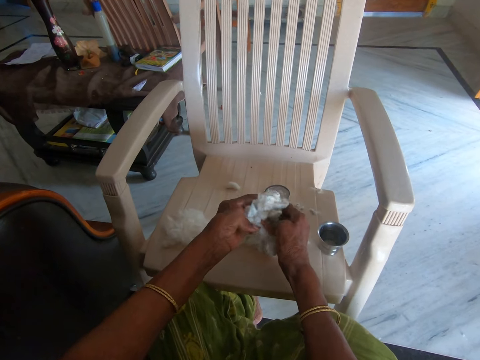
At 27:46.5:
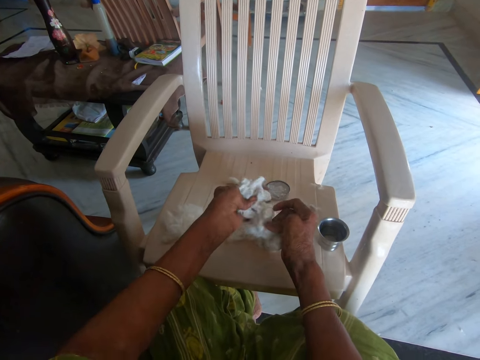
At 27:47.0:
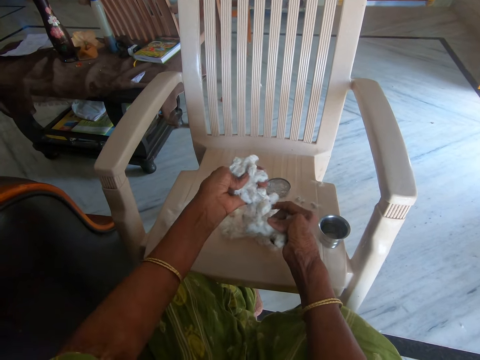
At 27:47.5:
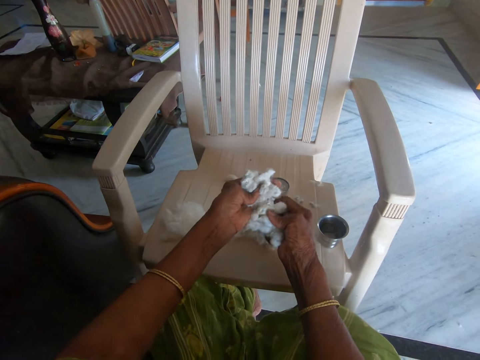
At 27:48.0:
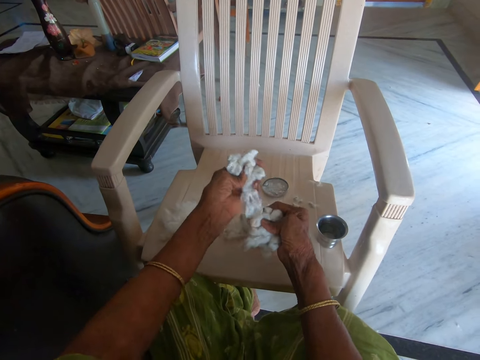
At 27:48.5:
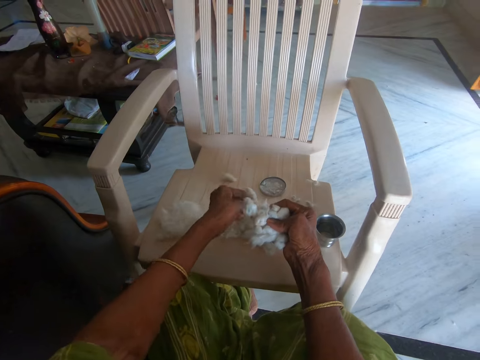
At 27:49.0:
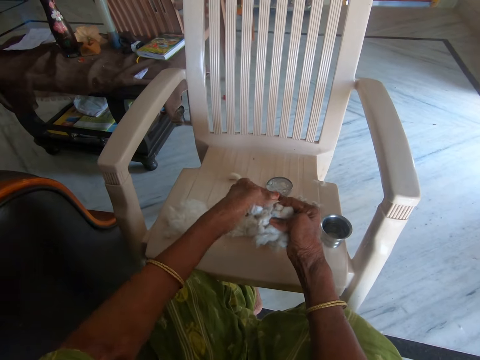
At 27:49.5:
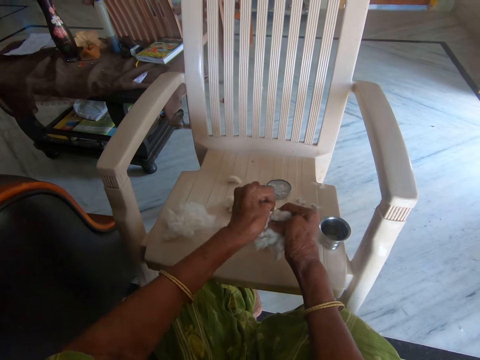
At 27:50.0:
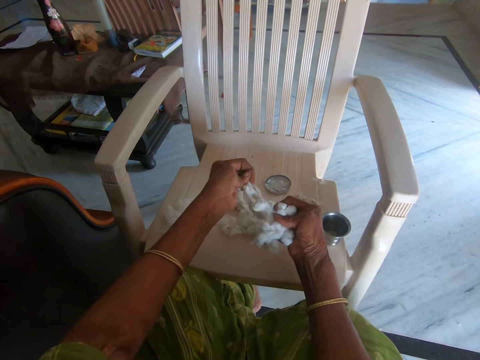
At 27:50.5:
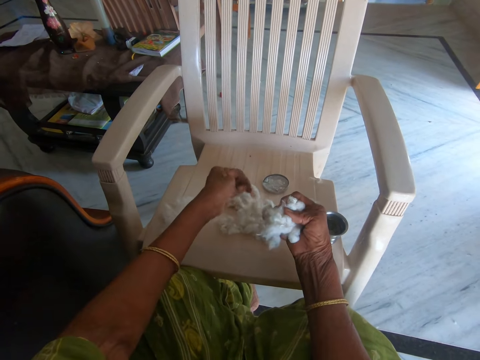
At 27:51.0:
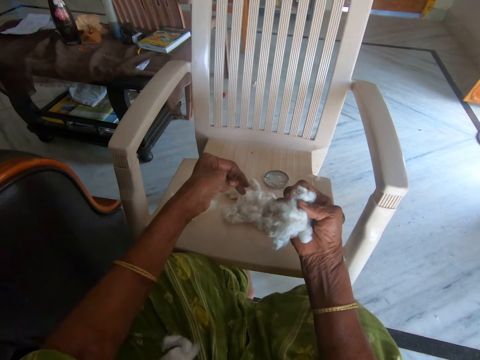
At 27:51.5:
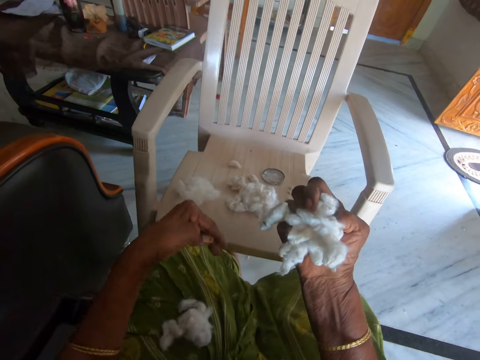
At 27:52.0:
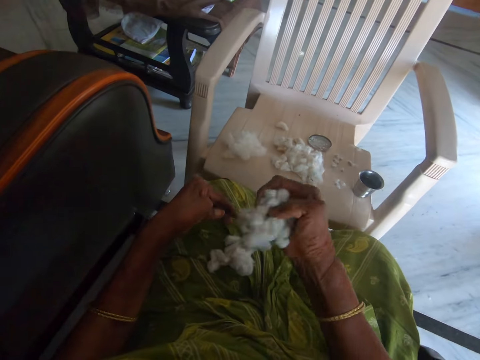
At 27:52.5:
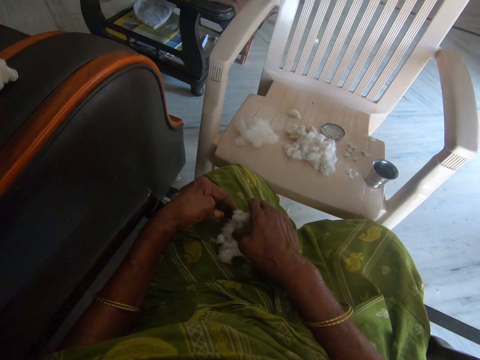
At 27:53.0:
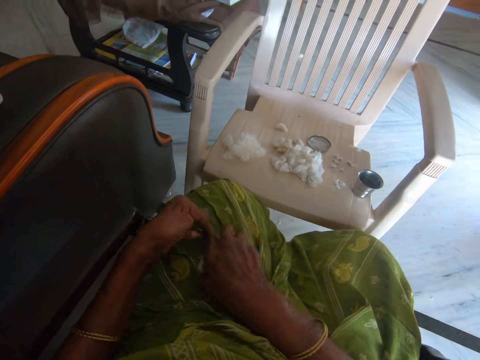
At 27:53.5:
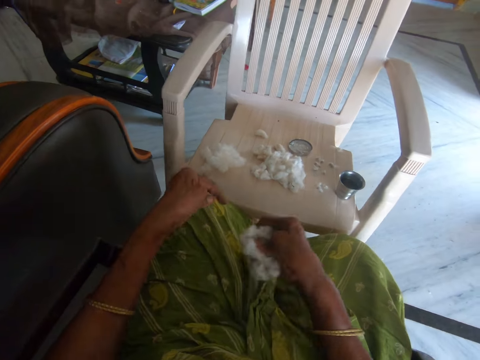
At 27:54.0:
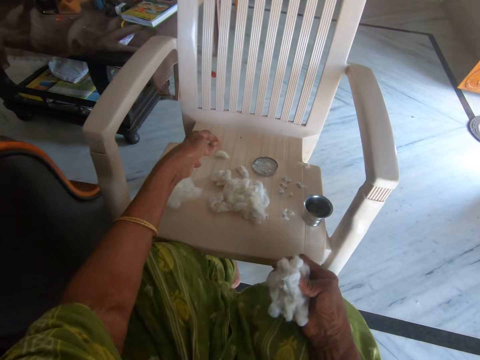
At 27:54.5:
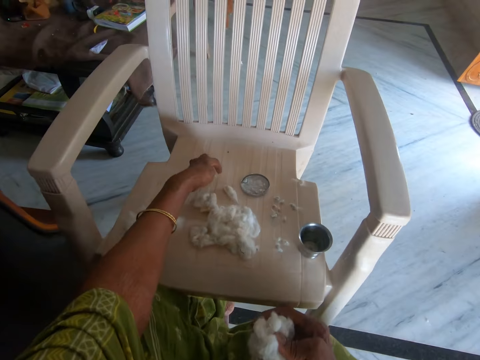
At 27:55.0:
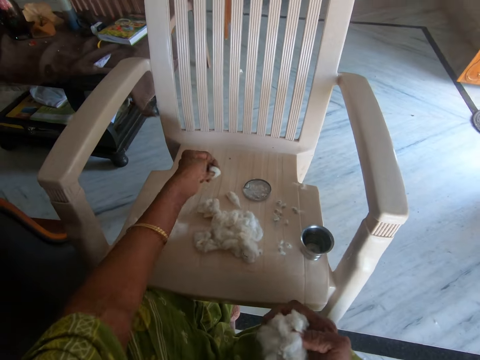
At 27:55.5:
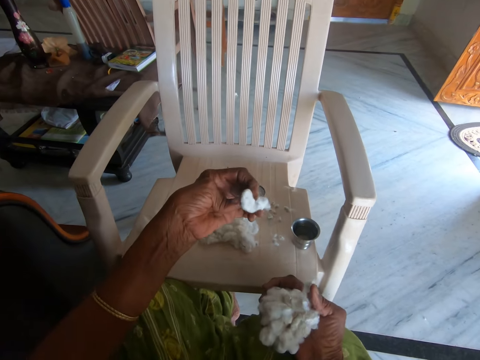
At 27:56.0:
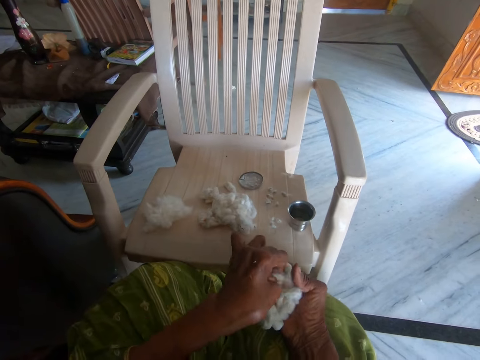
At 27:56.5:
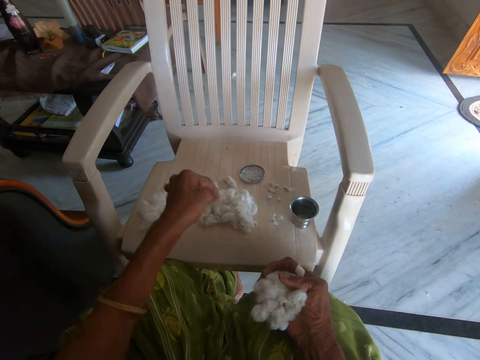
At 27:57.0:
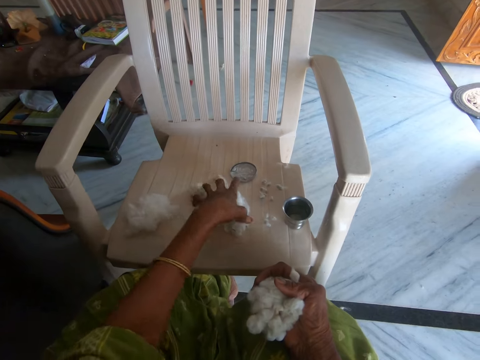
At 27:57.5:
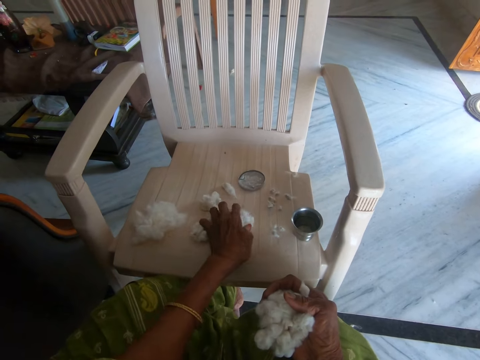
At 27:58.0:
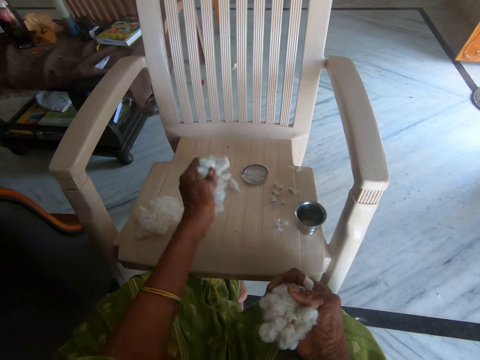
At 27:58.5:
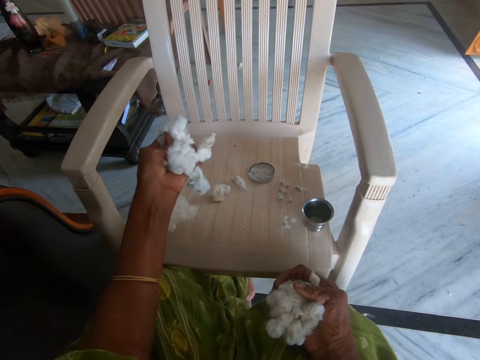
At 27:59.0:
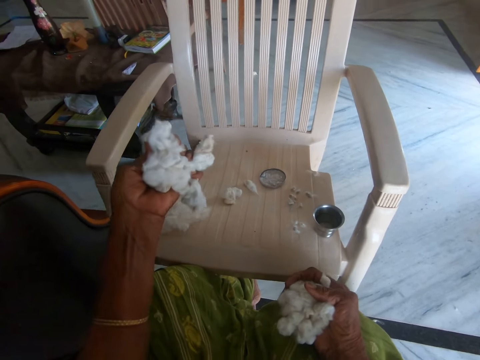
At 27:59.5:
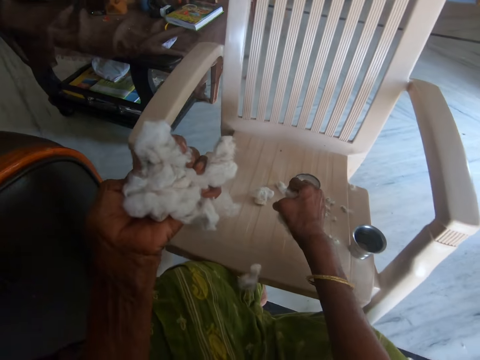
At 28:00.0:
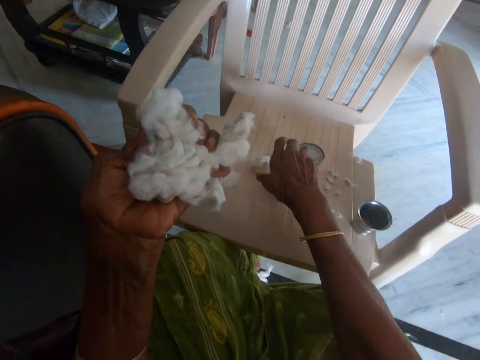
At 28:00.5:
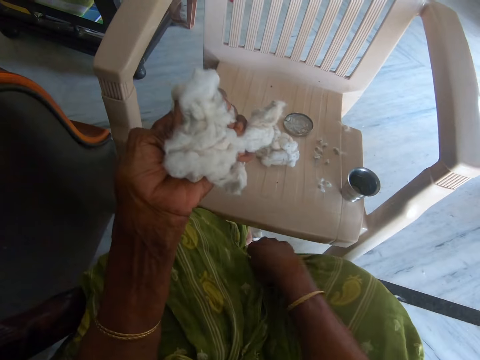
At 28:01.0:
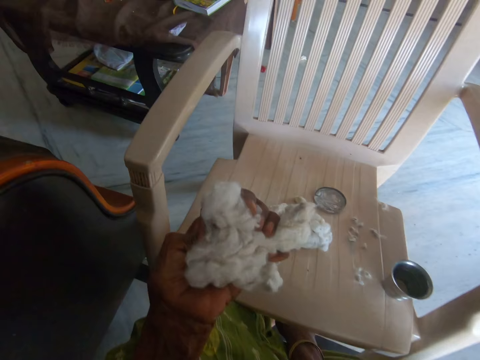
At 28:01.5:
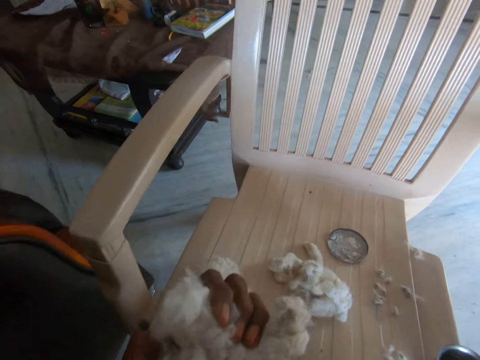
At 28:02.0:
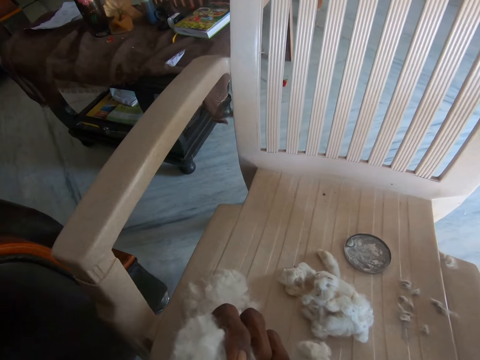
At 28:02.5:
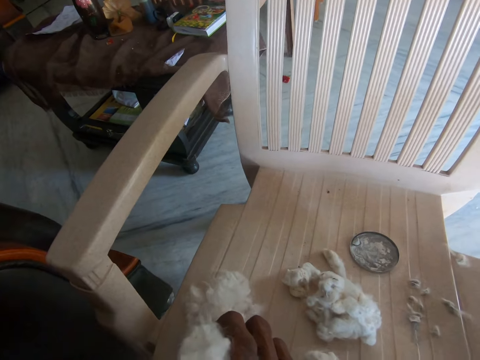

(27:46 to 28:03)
The camera wearer drops some of the cotton or cotton wool pieces in her hands on the chair with her left hand. She tears the cotton wool. She drops some of the cotton in her hands on the chair with her left hand again. She stares at the cotton wool pieces. She drops the cotton in her right hand on her lap. She picks the other cotton from her lap with her right hand. She holds the cotton wool pieces. She picks another cotton from the chair with her left hand. She passes the other cotton to her right hand. She picks some cotton from the chair with her left hand. She holds the cotton wool pieces. She drops the cotton in her right hand on the chair. She picks another cotton from the floor with her right hand.

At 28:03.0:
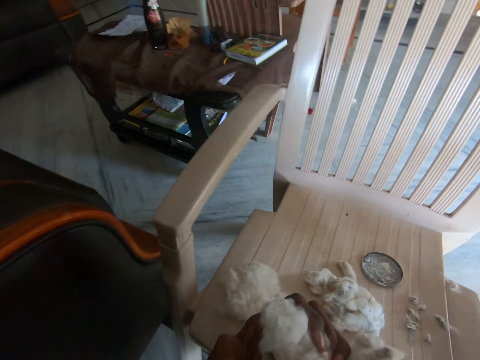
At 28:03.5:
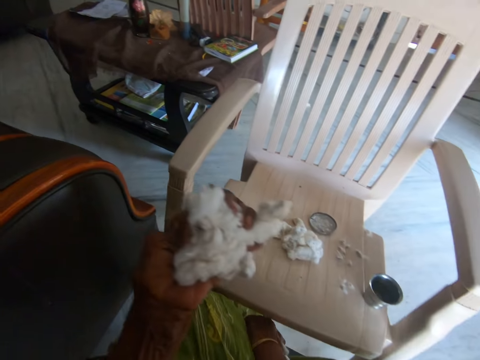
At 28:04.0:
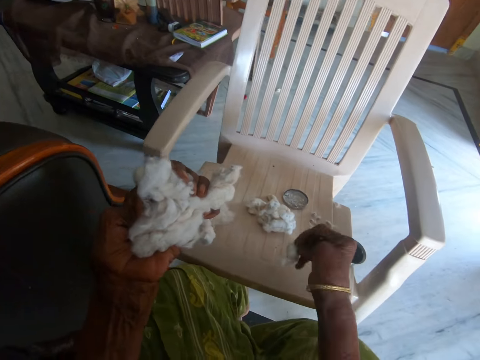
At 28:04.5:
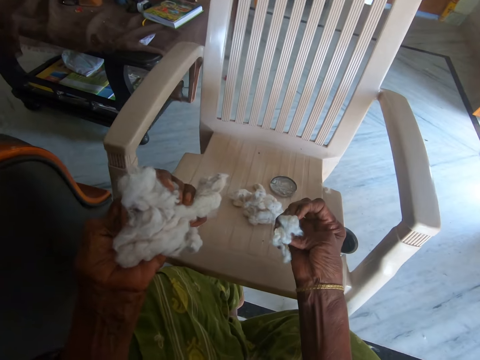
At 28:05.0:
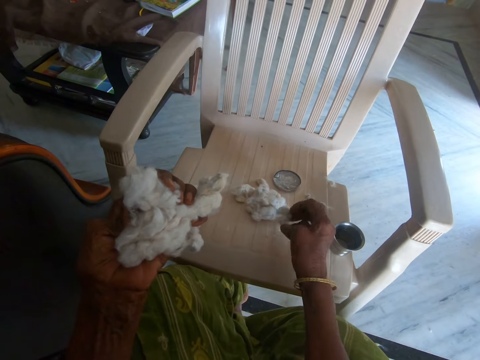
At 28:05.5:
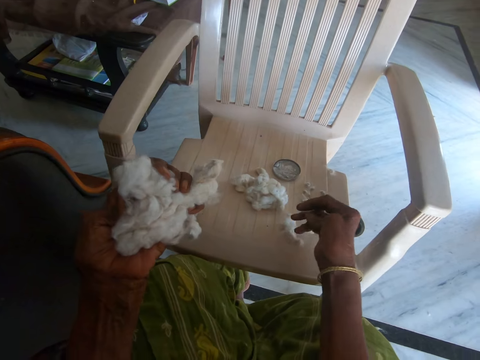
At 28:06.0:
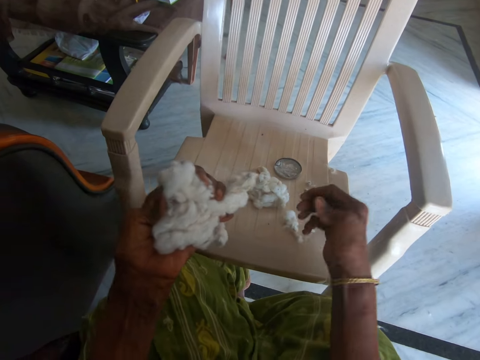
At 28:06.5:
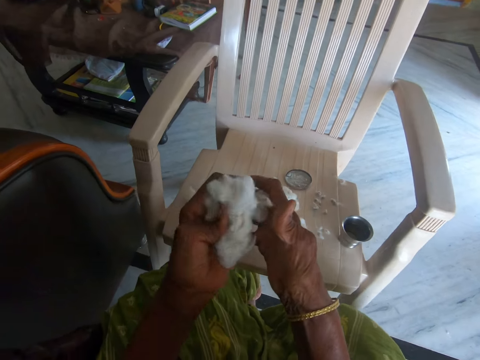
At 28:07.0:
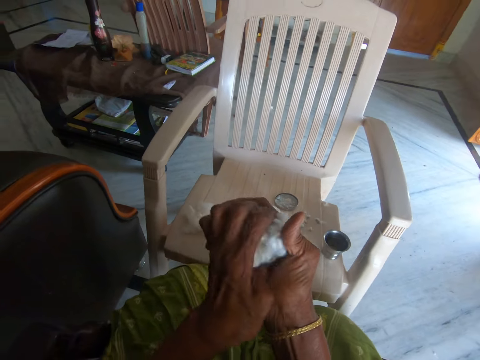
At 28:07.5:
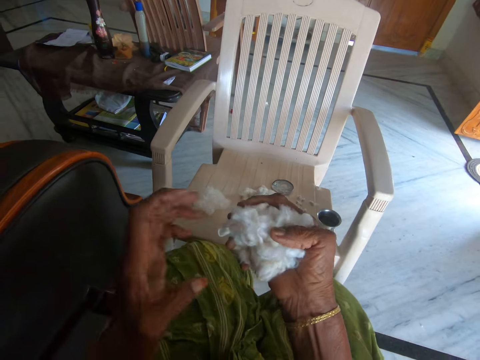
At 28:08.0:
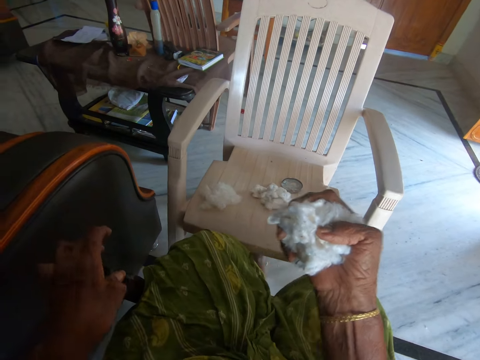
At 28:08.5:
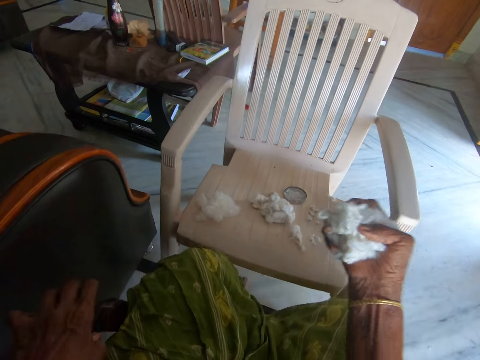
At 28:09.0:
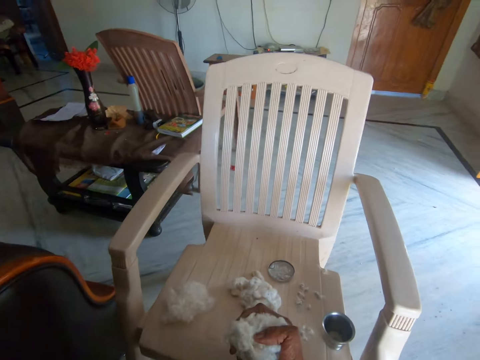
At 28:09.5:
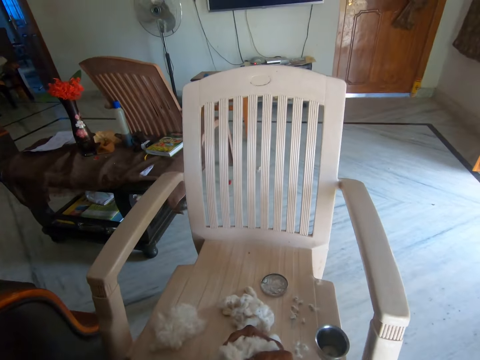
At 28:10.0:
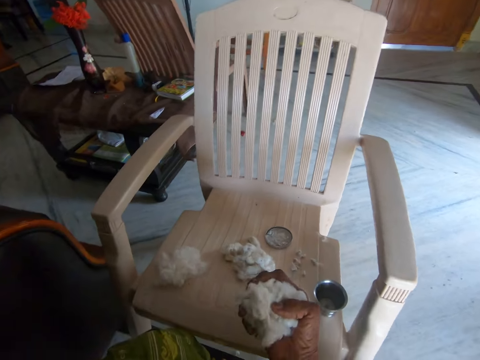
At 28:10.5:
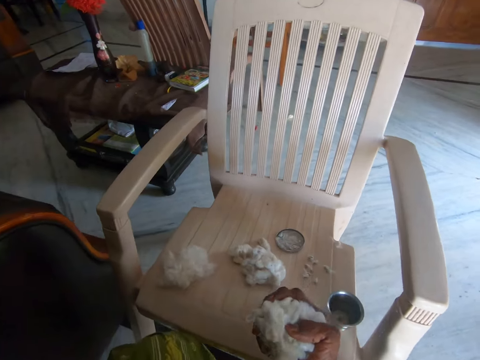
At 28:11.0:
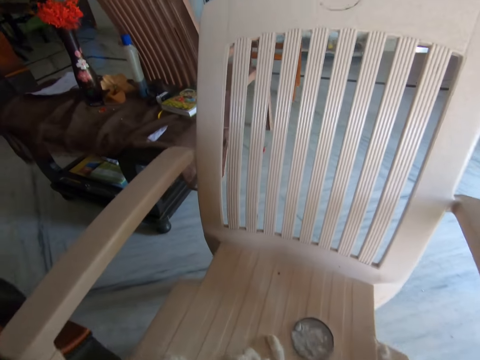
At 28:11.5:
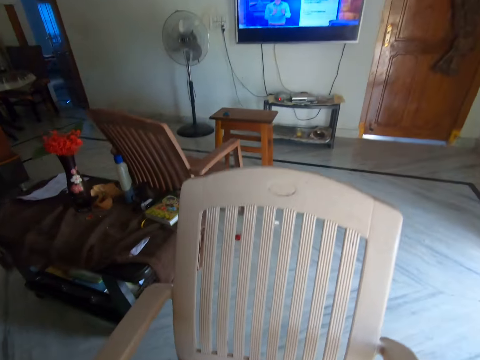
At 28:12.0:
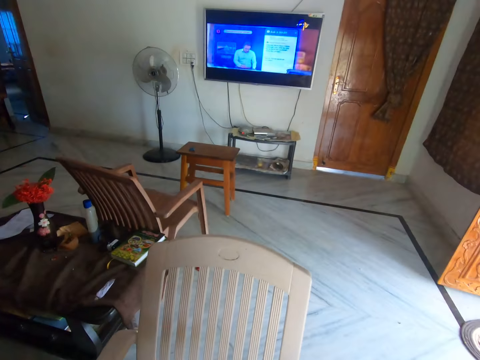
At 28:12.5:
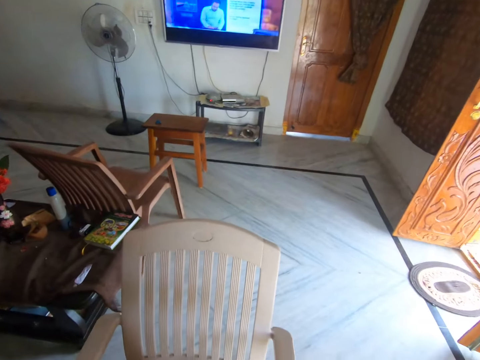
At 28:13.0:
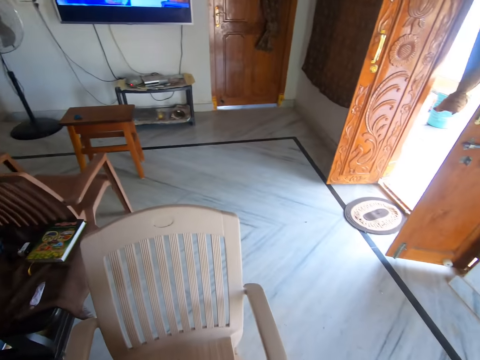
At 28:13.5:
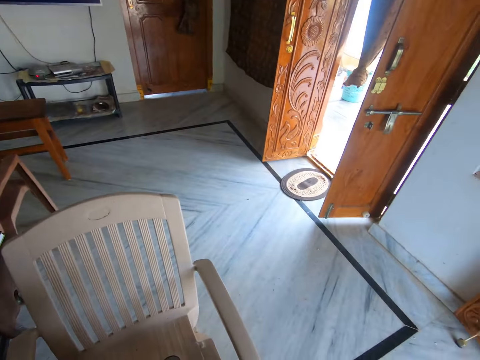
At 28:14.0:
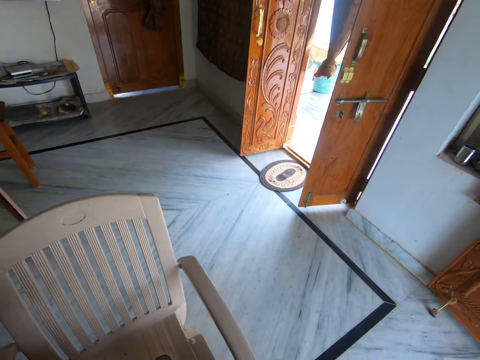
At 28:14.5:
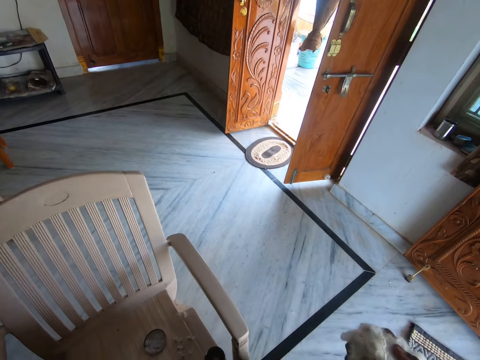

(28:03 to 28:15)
The camera wearer stares at the cotton wool piece. She drops the other cotton on the chair. She passes the cotton in her left hand to her right hand. She places her hand on the chair. She stands up from another chair.
